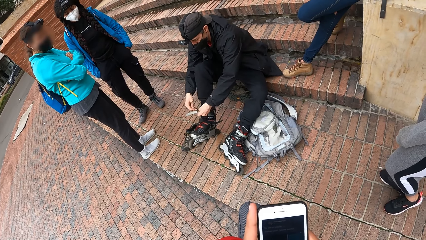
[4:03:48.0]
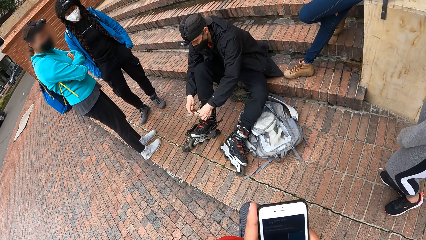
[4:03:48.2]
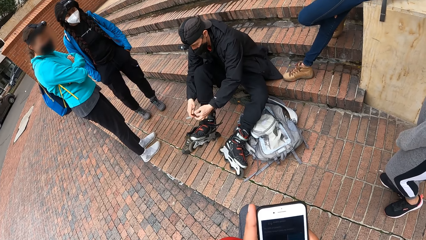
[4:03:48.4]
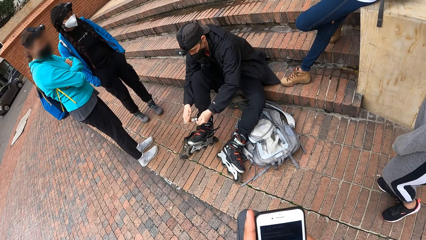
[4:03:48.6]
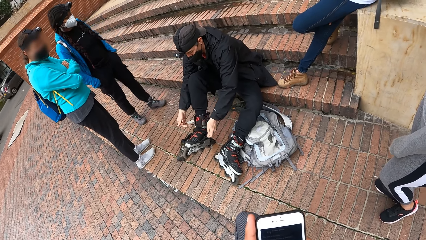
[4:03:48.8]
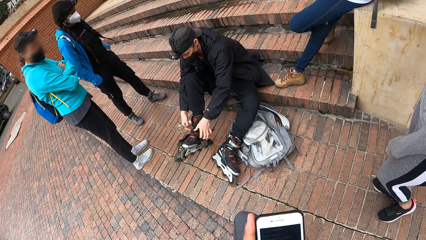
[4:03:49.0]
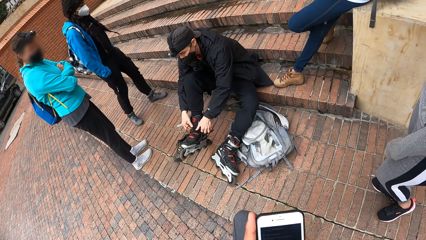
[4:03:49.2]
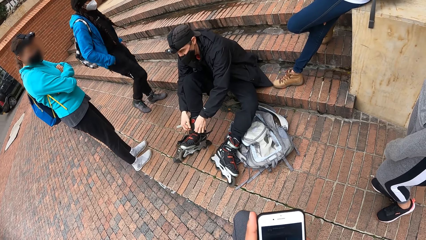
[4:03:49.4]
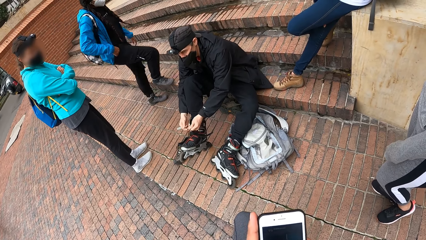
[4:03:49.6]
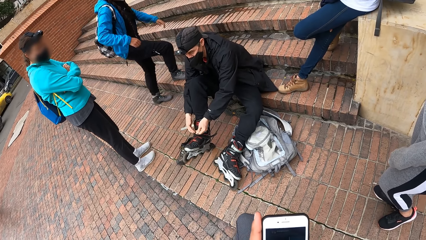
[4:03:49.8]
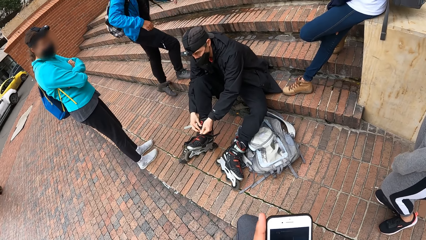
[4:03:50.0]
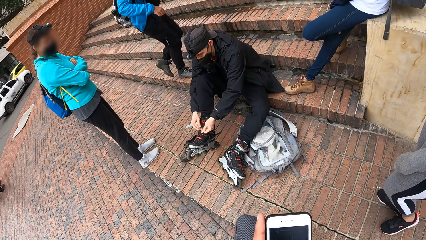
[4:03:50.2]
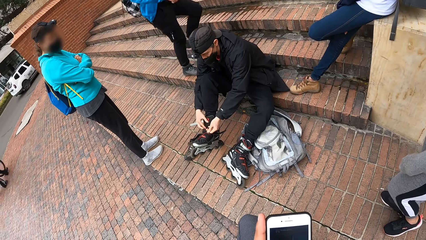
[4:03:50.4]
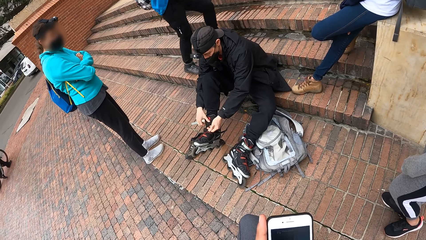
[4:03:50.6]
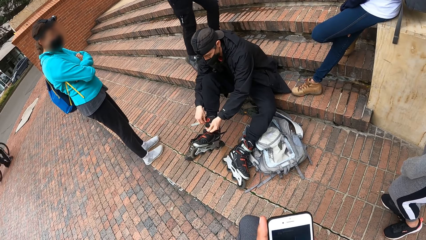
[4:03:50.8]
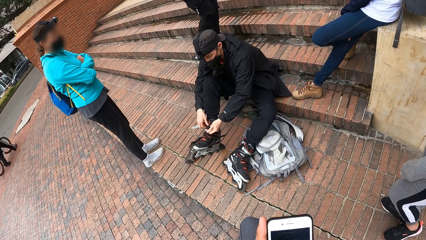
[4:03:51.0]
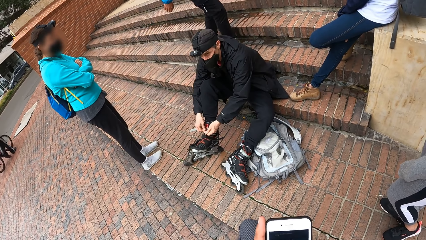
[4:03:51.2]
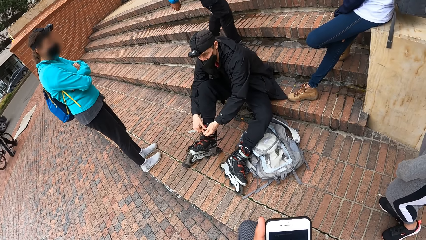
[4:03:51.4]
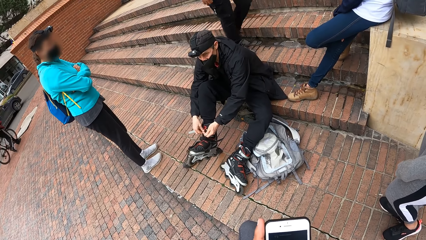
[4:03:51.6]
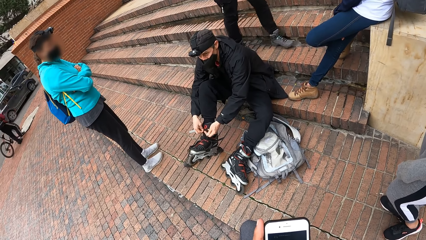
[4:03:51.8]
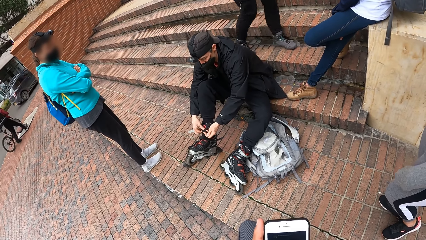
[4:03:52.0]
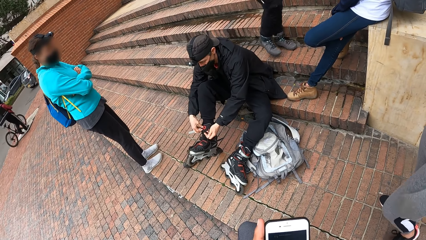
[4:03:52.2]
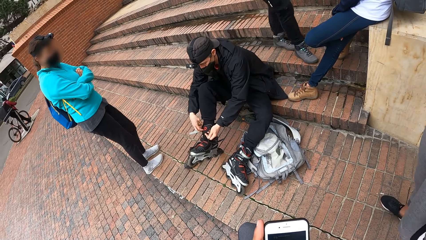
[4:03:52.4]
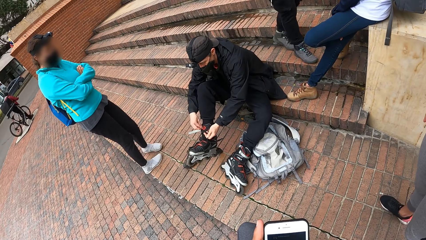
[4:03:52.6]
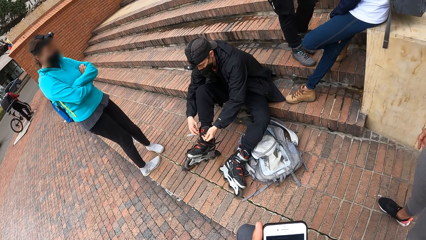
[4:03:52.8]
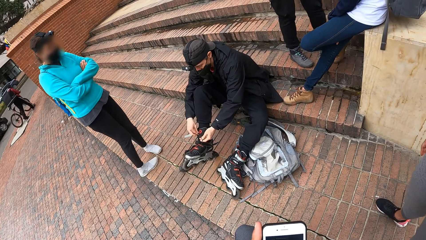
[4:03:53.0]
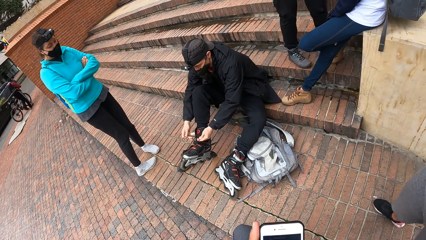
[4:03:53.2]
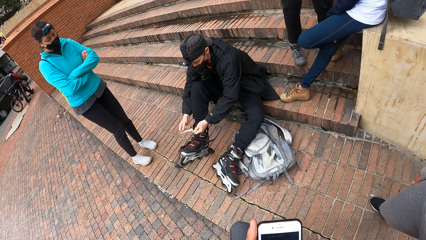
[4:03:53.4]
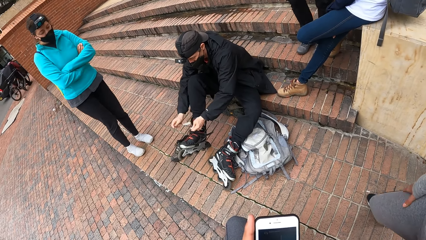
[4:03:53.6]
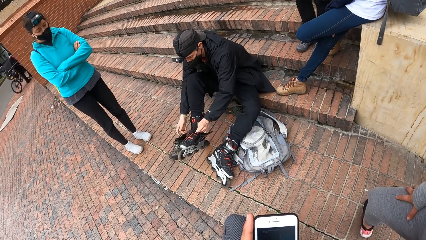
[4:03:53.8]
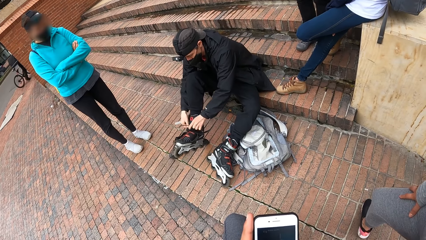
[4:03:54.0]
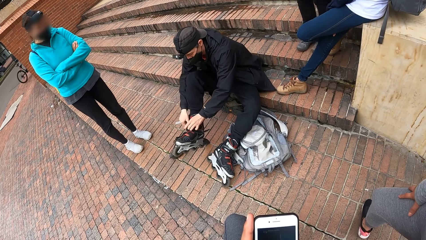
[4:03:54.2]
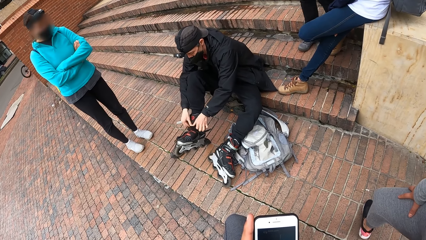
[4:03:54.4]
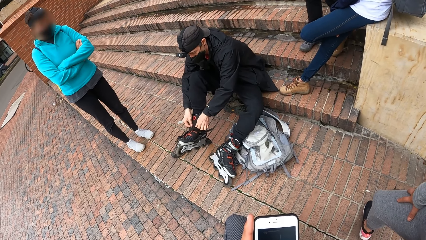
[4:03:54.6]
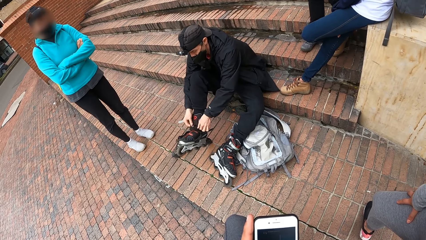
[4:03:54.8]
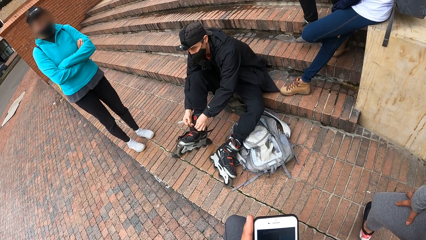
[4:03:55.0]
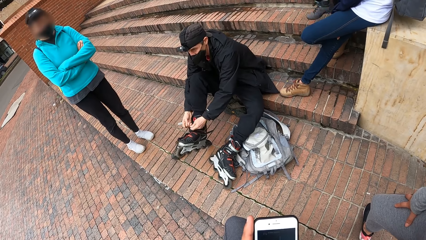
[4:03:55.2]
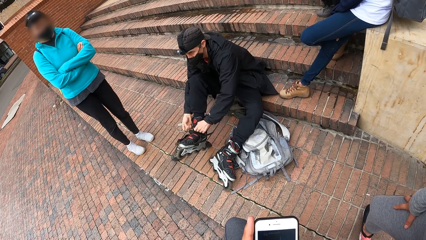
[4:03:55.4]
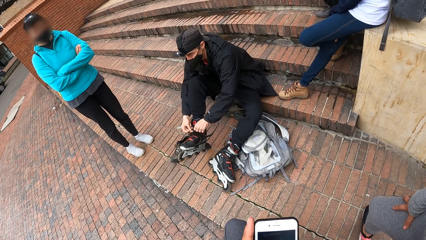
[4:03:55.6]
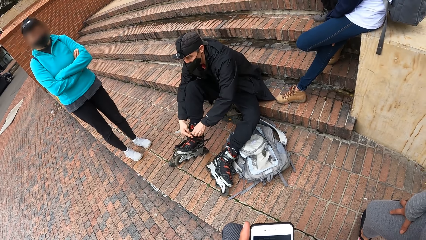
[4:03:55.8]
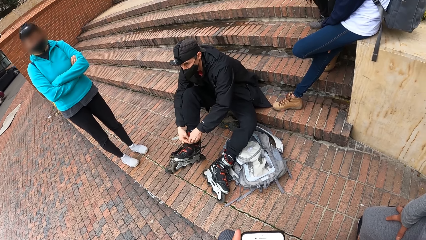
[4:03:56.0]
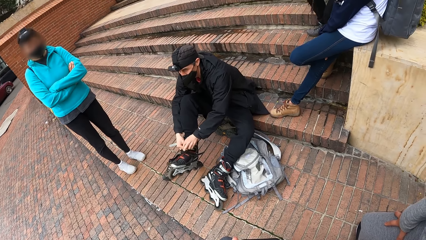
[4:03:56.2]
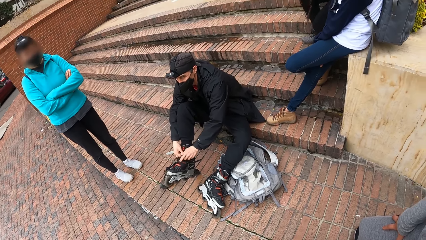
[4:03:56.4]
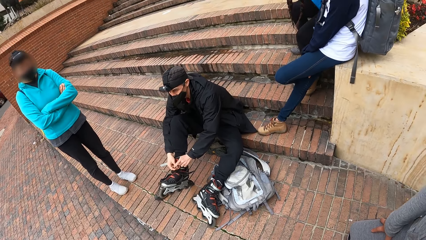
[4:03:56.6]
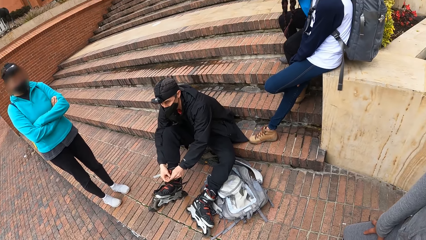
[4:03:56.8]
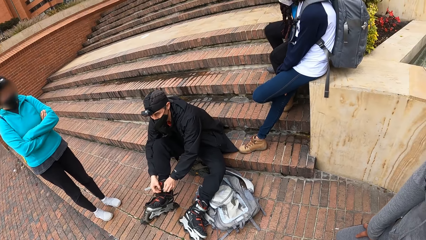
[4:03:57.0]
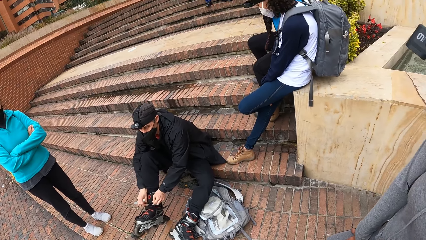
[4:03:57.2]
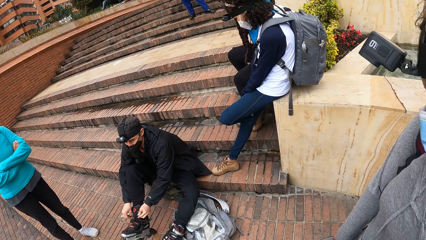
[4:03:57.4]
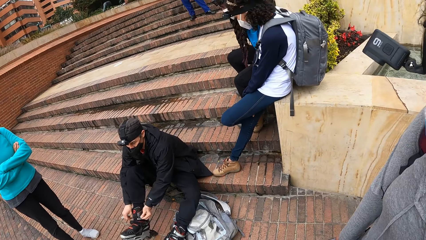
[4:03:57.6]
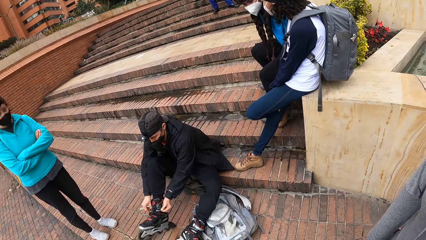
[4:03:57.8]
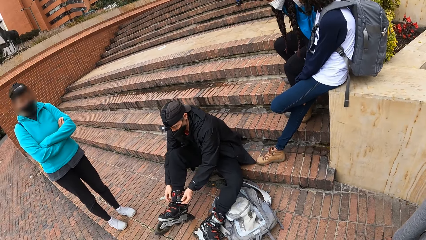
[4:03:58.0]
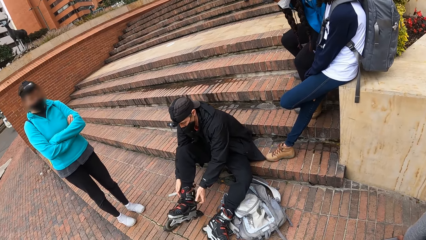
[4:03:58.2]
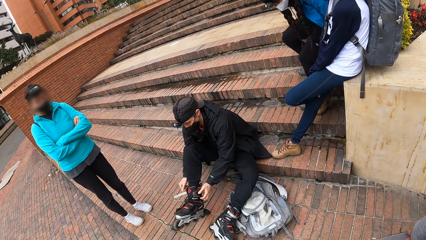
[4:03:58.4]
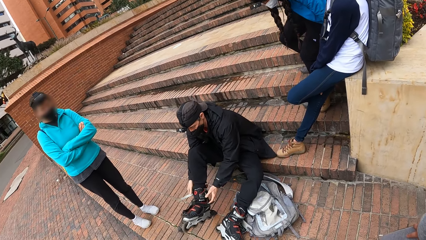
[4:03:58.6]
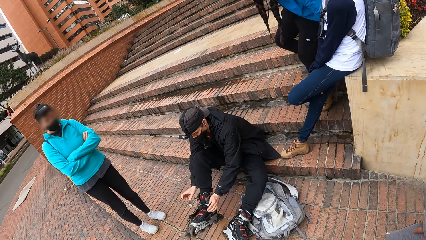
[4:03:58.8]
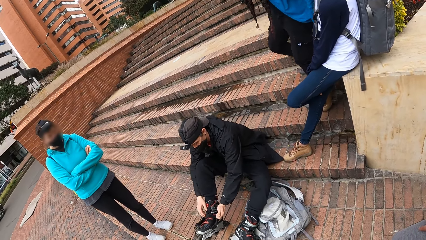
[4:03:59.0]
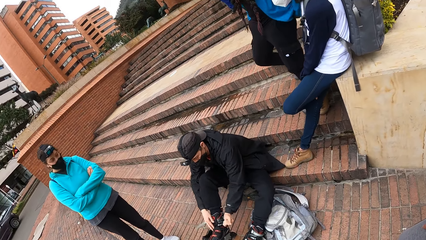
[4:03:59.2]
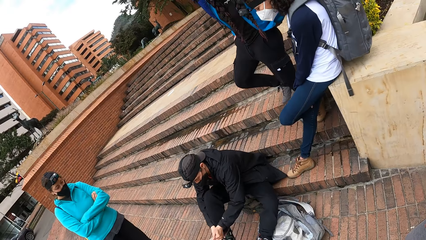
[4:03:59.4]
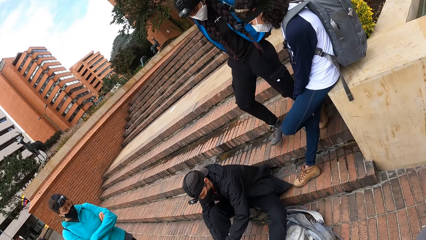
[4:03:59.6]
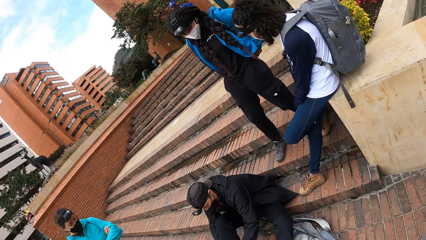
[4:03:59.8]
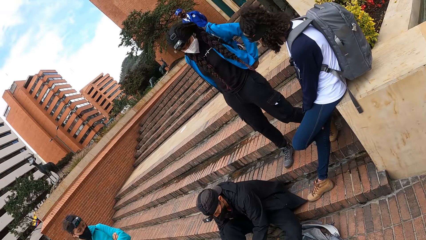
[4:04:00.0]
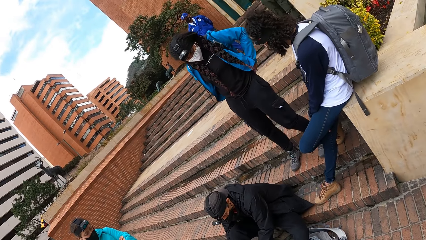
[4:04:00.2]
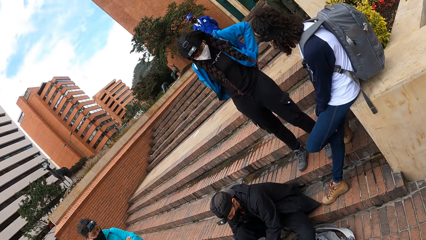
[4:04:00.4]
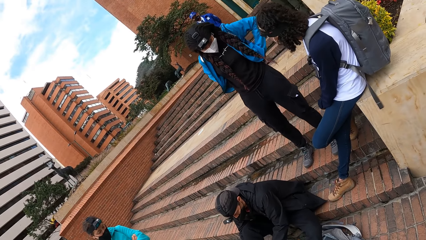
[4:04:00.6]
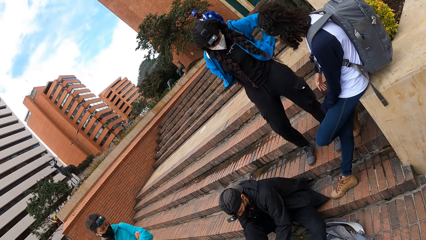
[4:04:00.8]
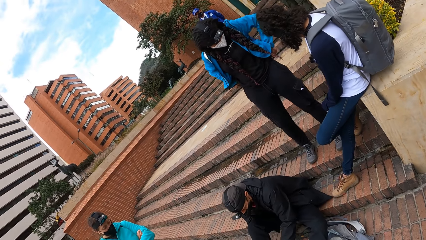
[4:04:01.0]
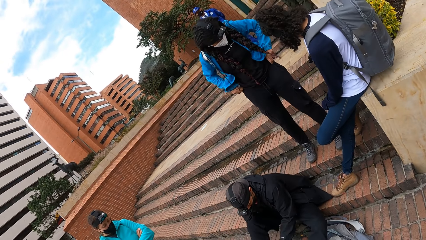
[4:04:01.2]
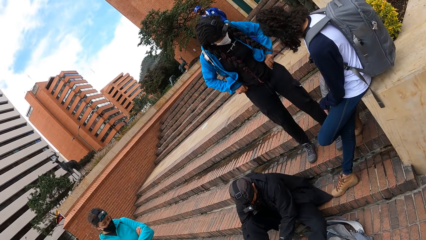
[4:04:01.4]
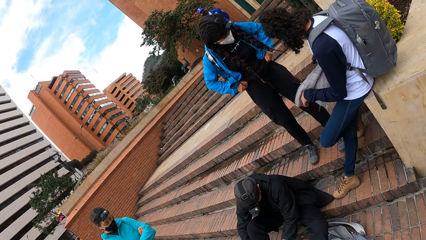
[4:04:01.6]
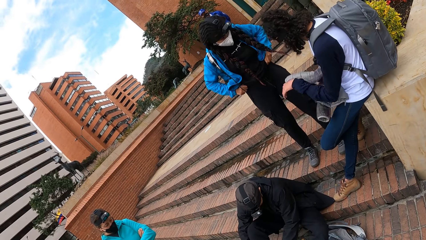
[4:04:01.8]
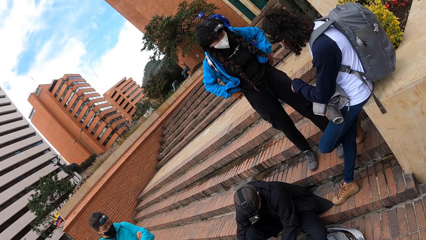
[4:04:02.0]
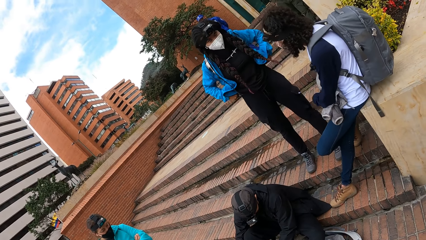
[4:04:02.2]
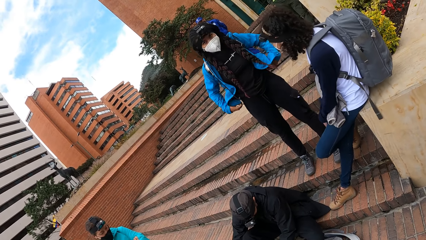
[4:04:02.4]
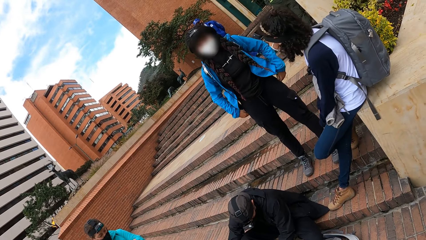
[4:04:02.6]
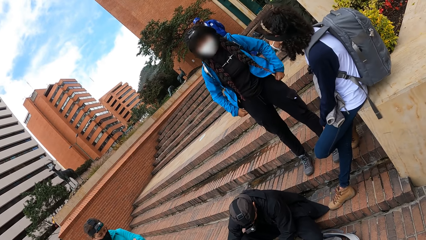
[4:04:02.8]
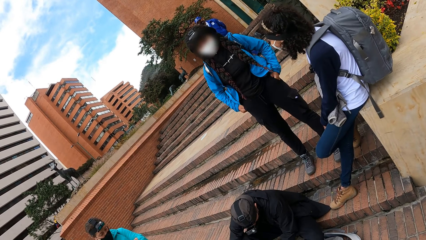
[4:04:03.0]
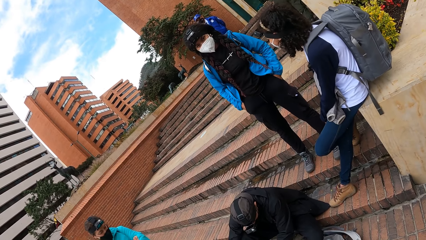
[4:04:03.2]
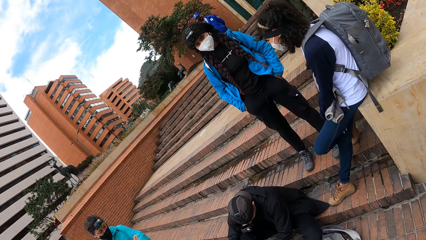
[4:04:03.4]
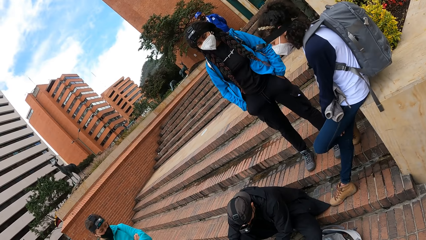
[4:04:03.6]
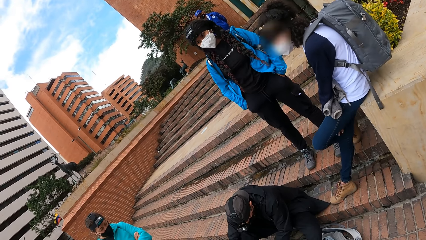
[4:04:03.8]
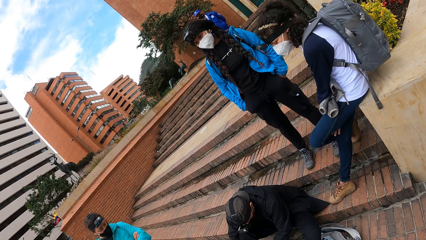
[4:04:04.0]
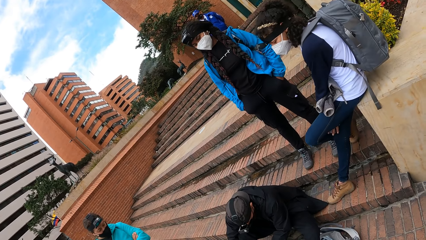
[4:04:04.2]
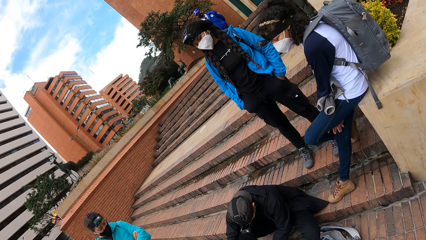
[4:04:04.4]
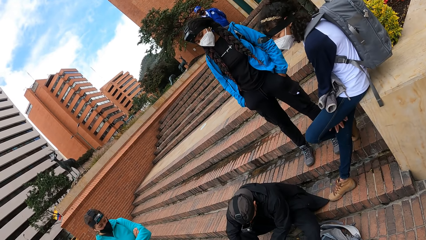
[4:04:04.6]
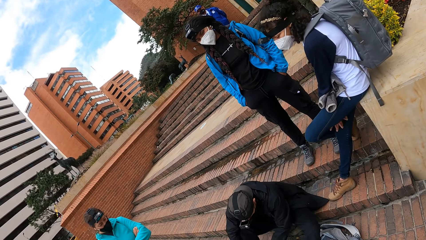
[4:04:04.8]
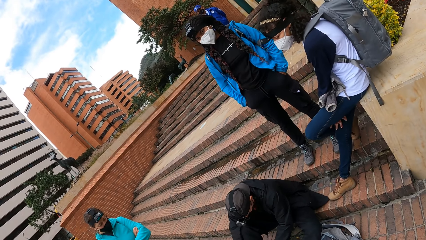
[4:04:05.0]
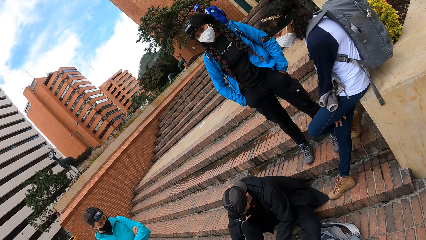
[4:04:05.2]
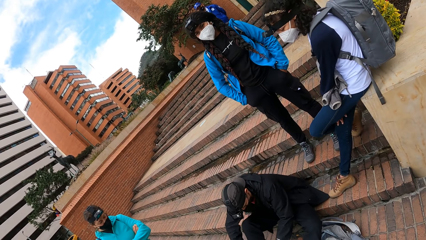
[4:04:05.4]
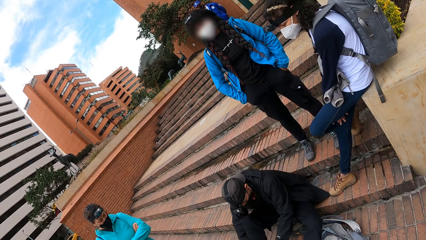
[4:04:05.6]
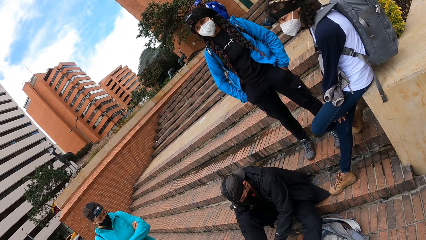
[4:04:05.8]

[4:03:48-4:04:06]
A woman climbs a staircase. She sits on a fence. The camera wearer looks around. The woman stands up from the fence. She adjusts her trousers with both hands. Another woman grabs a coat with her right hand.
